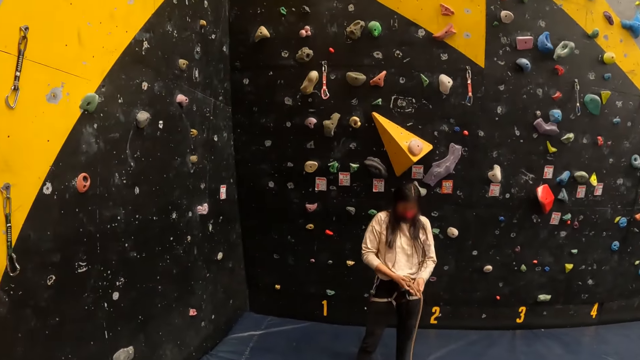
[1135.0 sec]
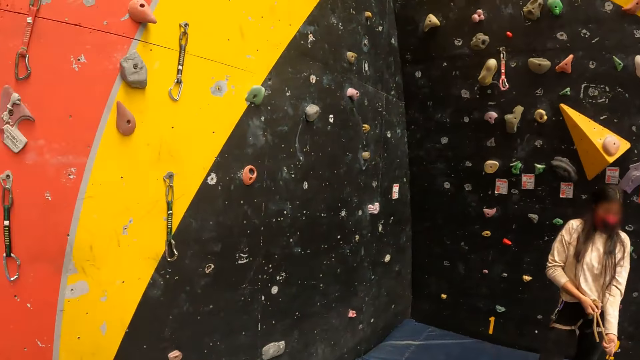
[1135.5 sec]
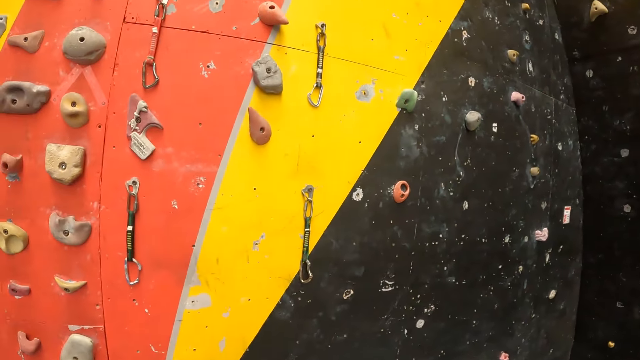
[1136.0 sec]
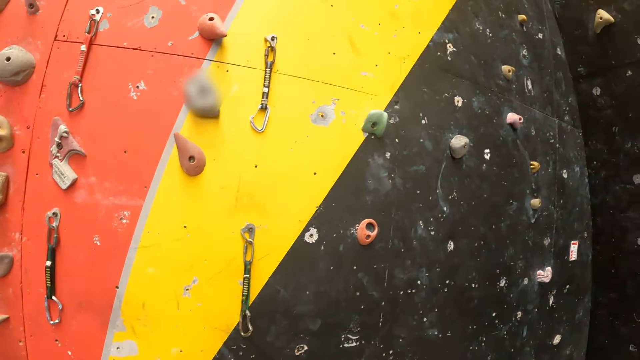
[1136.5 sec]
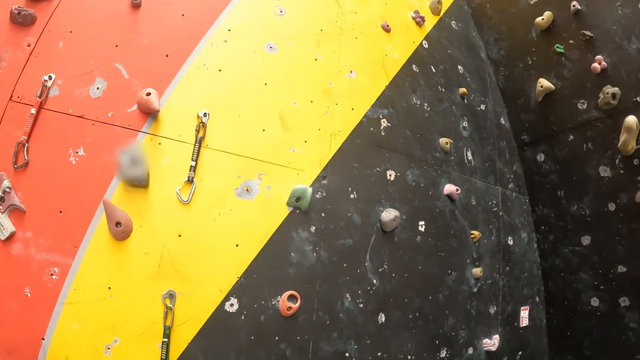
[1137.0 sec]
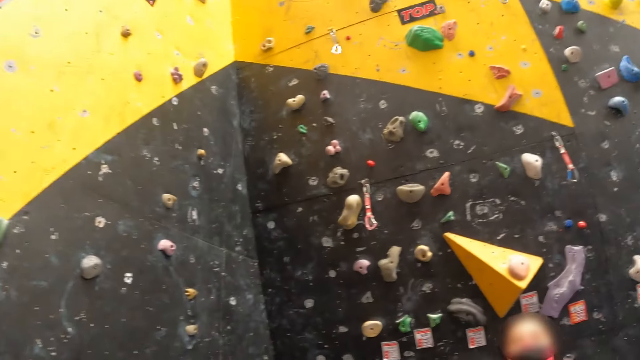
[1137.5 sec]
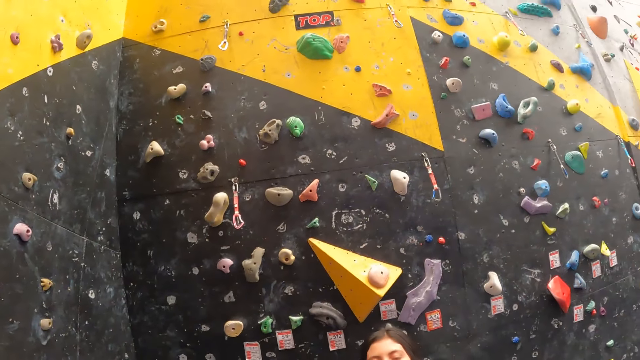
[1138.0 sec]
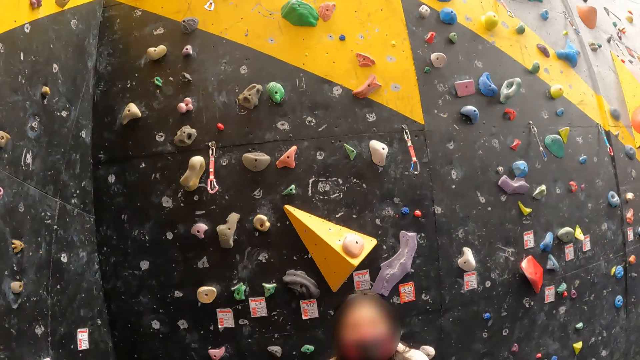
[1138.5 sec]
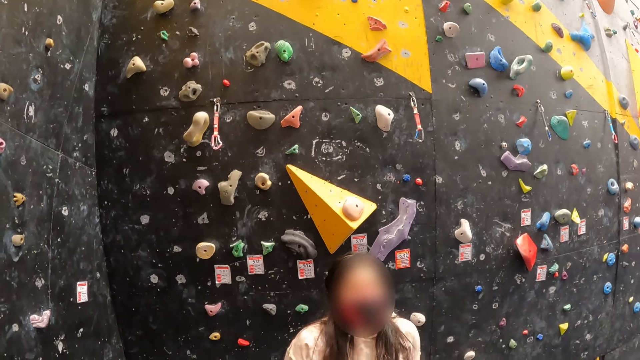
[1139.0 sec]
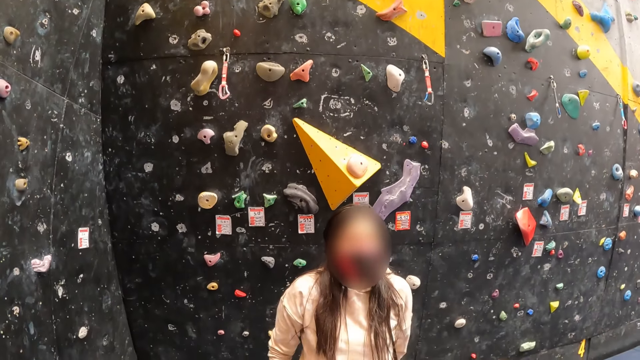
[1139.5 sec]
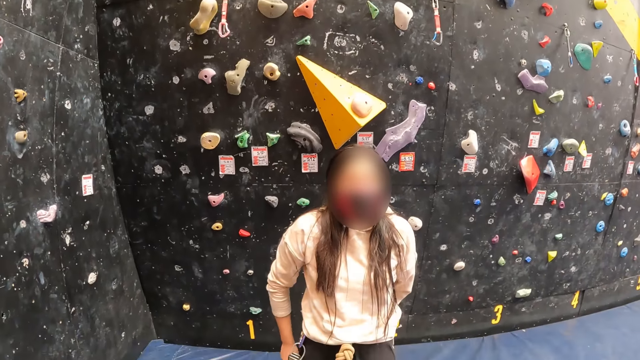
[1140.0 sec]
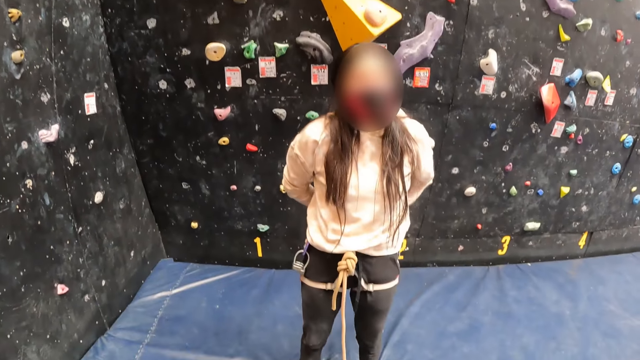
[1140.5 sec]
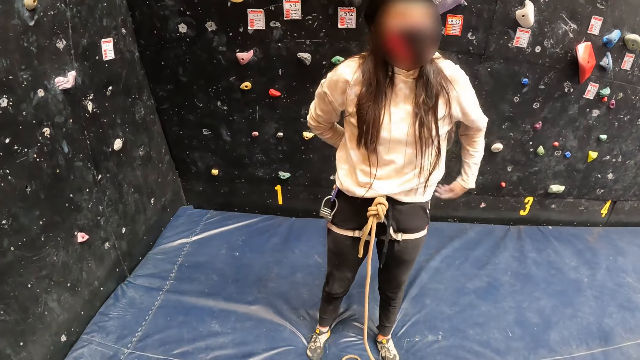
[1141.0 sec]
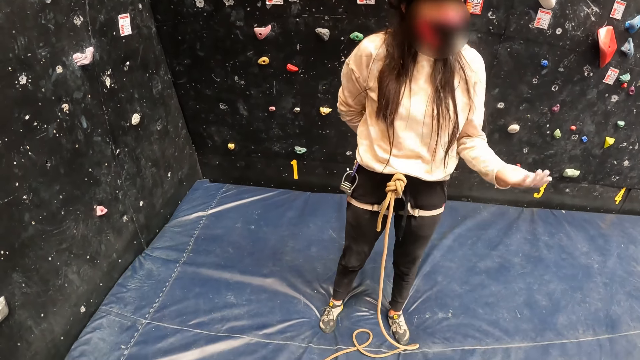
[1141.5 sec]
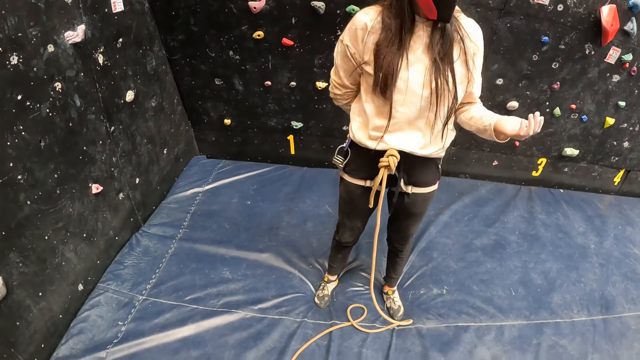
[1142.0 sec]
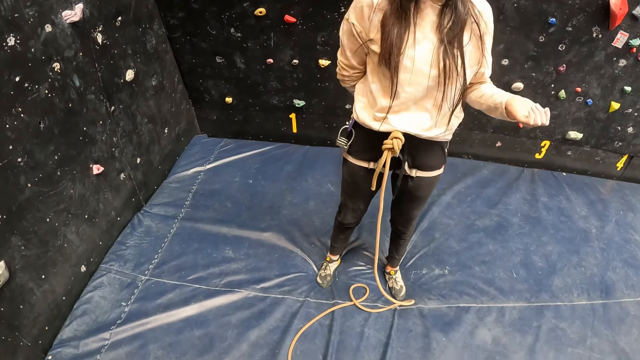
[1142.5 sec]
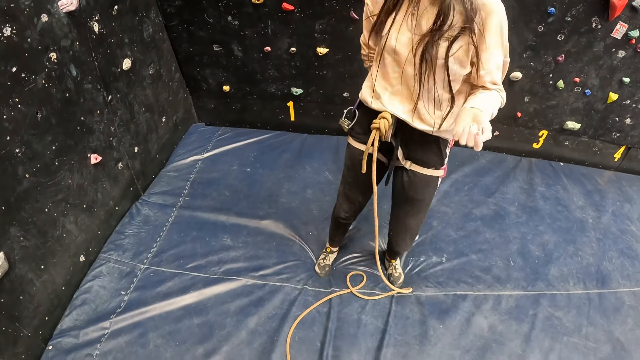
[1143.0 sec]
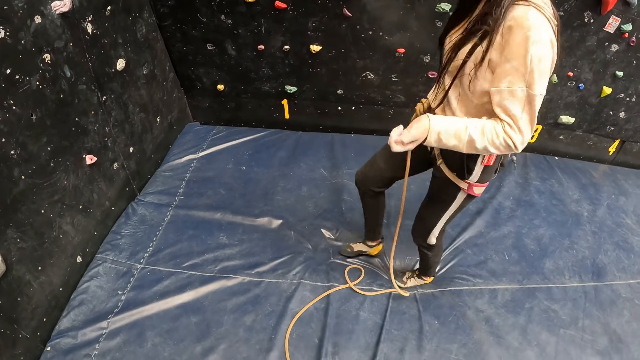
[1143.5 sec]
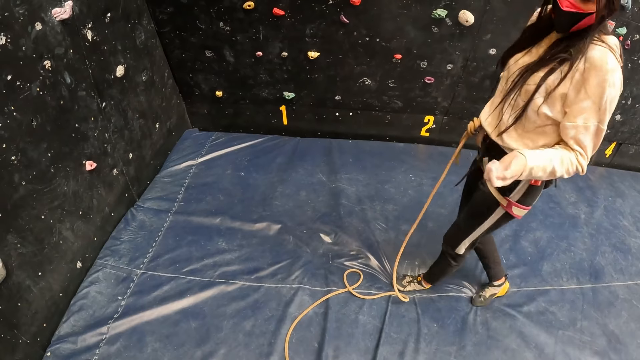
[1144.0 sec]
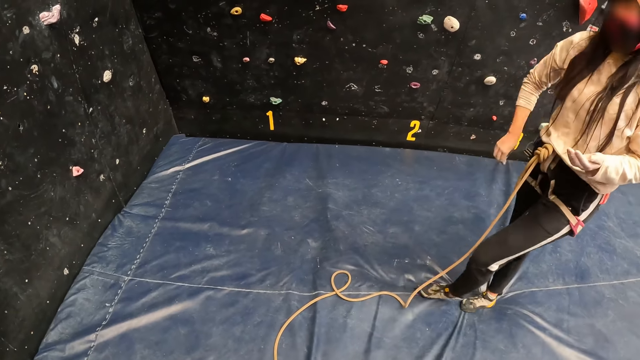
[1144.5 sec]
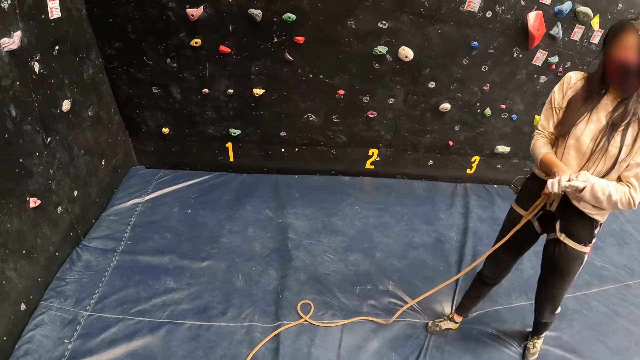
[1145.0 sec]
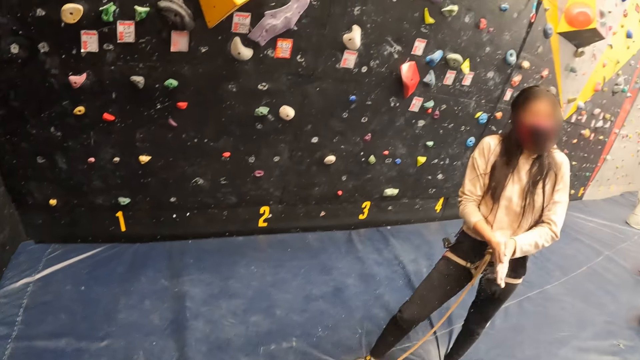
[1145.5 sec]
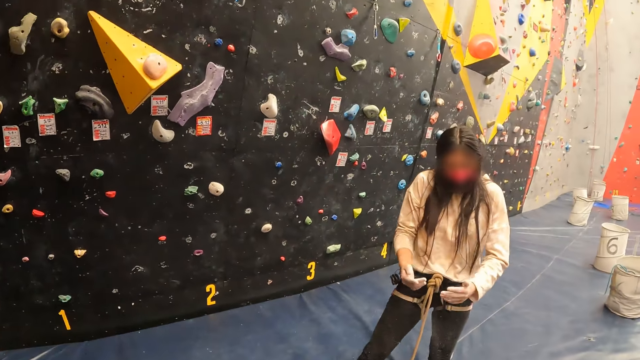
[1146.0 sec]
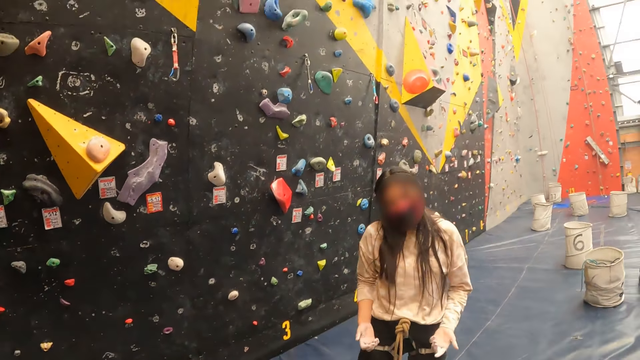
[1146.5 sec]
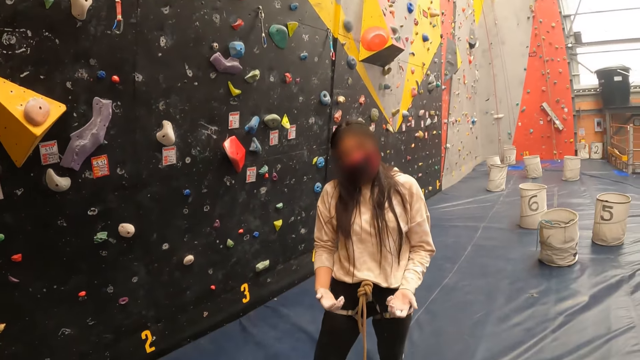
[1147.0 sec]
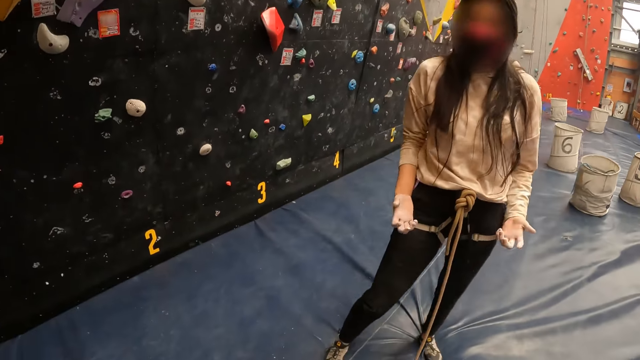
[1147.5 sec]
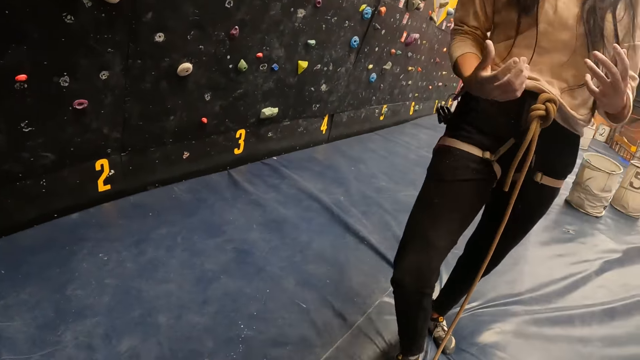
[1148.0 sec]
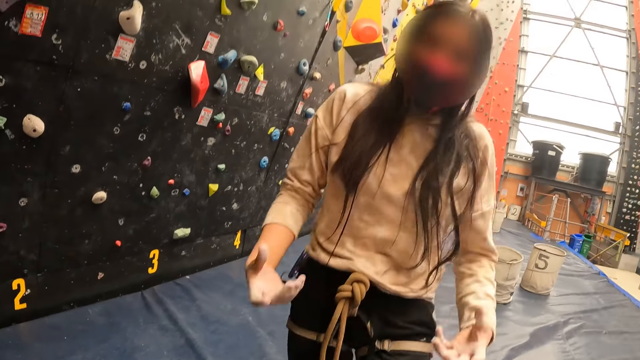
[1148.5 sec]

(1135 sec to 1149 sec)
The camera wearer interacts with a person. The person interacts with the camera wearer. The person applies the powder in her hands. The person interacts with the camera wearer.

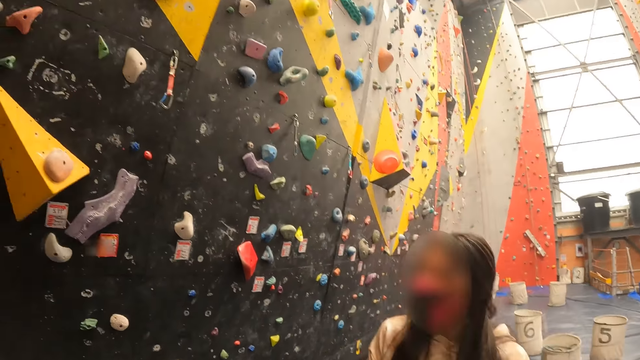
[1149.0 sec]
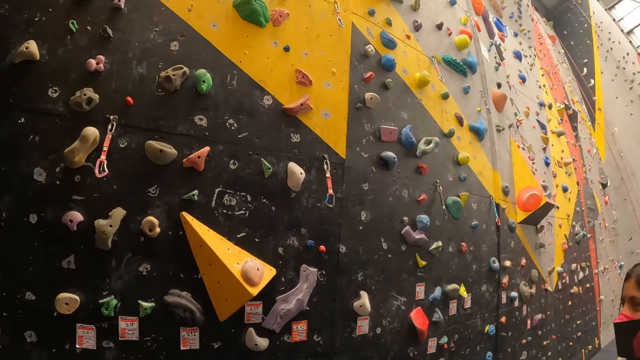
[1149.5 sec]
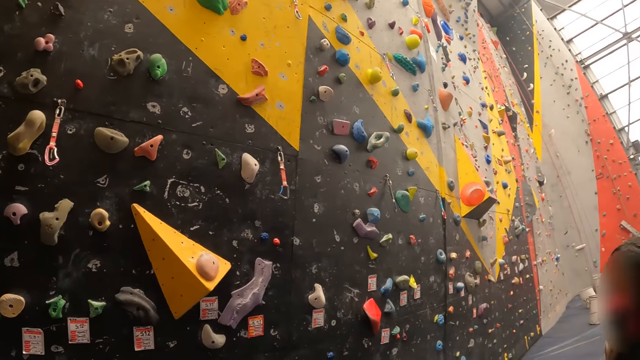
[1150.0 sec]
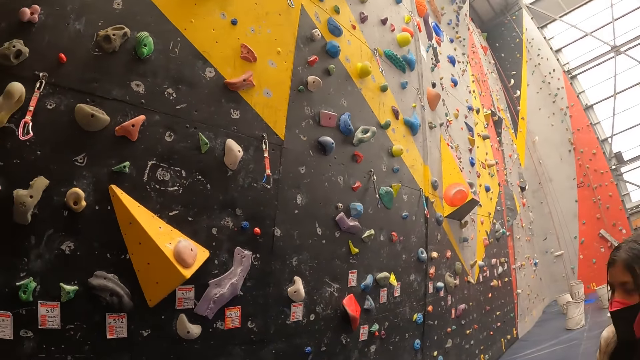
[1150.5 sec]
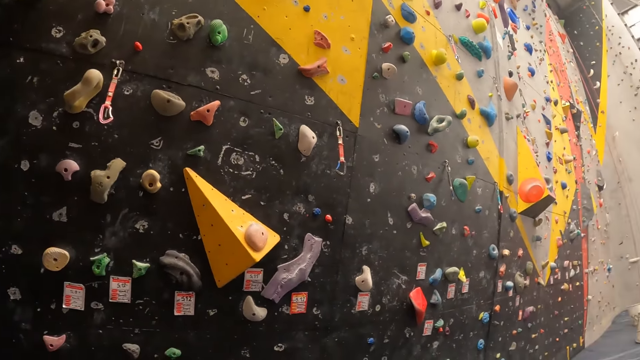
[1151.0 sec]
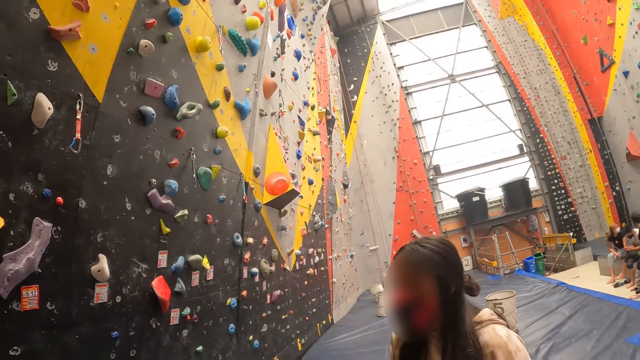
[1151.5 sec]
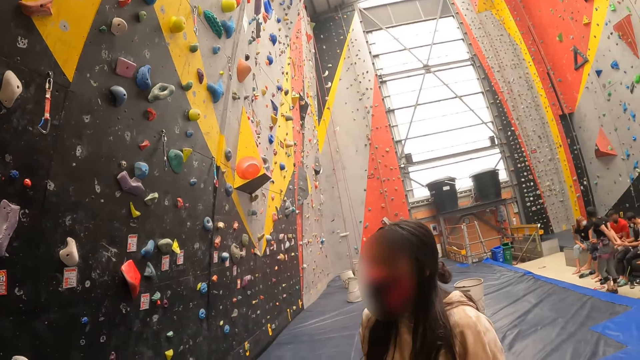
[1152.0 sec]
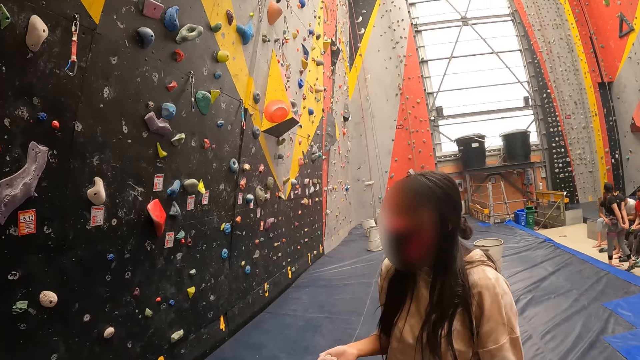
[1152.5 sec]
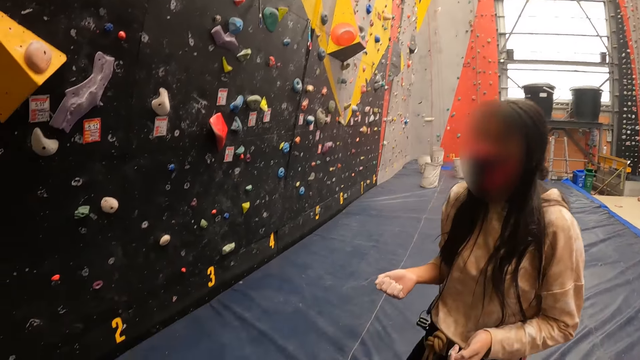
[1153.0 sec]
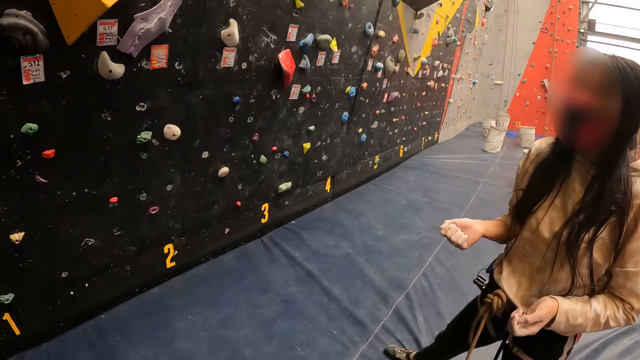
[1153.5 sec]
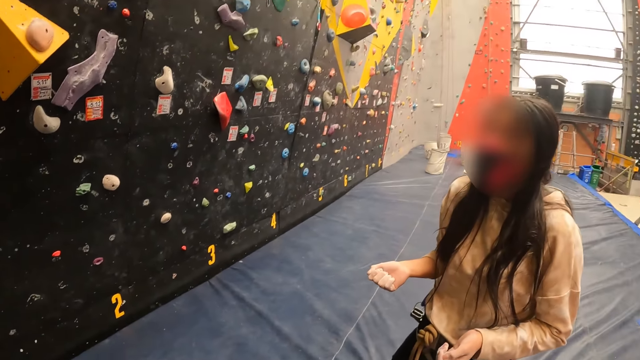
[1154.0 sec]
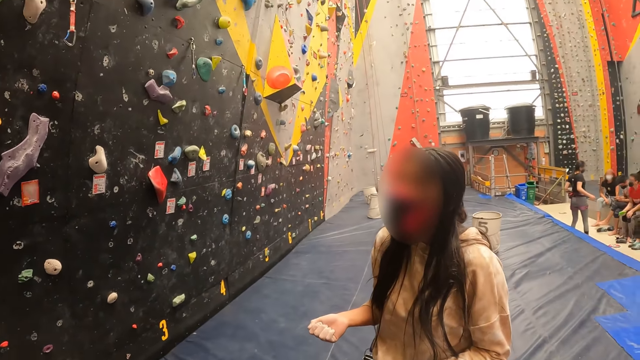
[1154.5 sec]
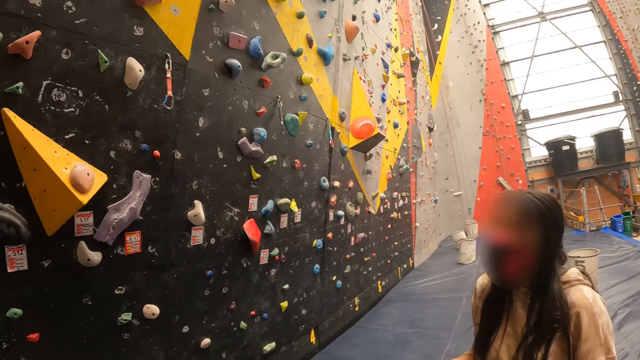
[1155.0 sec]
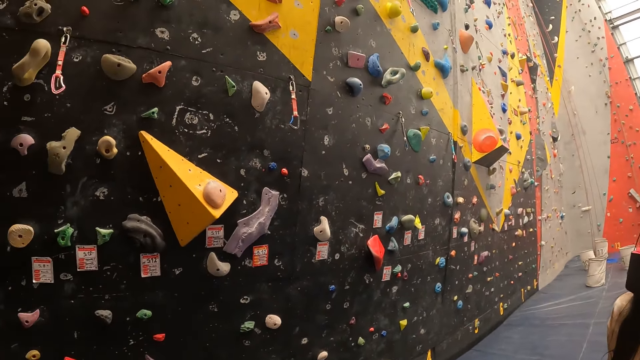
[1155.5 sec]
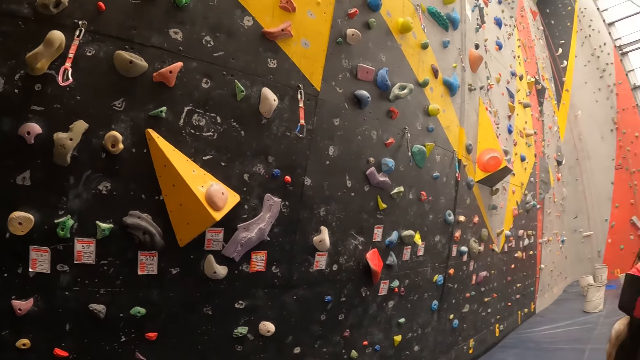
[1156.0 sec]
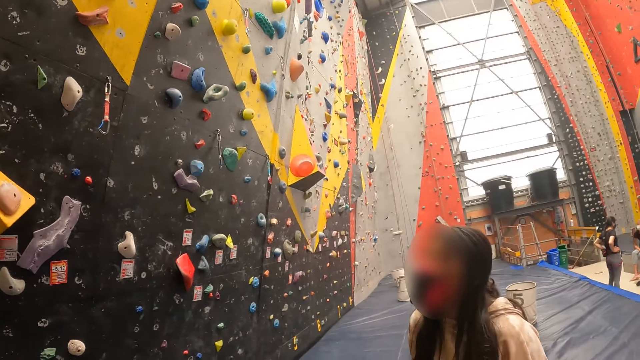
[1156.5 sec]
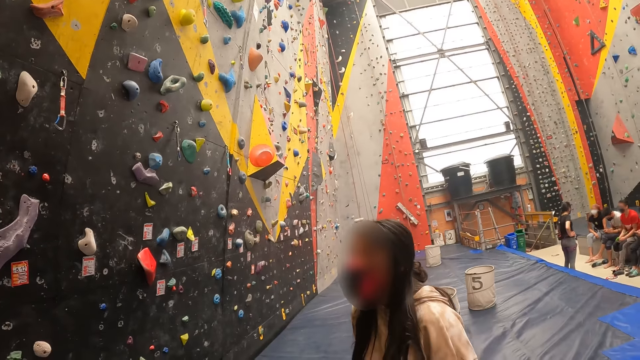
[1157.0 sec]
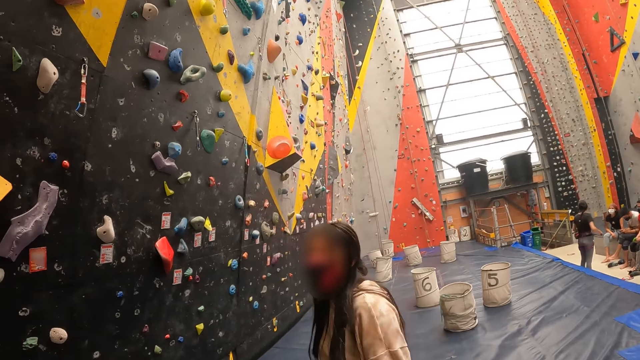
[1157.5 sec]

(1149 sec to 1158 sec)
The camera wearer looks around the rock climbing gym. They move the right hand.
